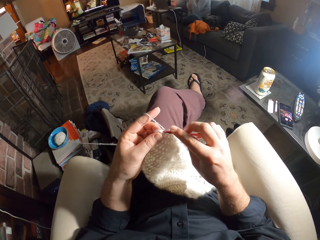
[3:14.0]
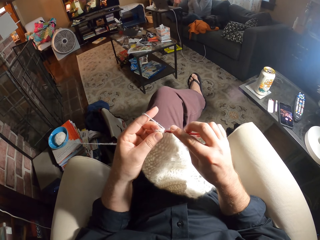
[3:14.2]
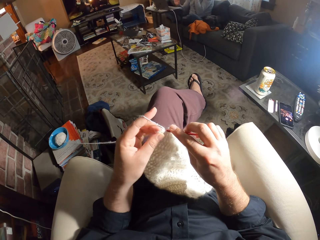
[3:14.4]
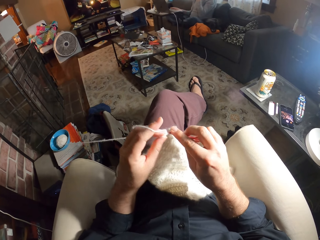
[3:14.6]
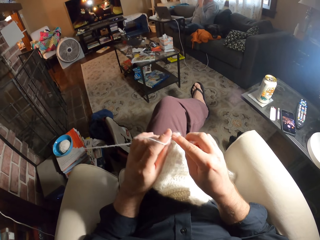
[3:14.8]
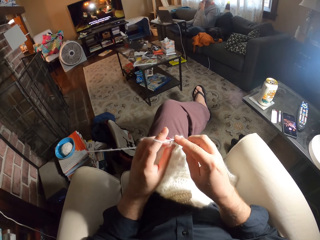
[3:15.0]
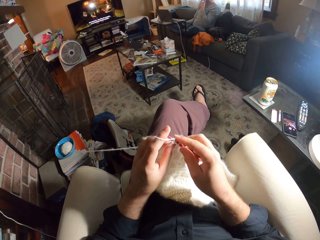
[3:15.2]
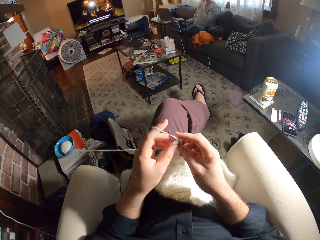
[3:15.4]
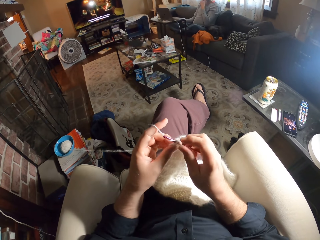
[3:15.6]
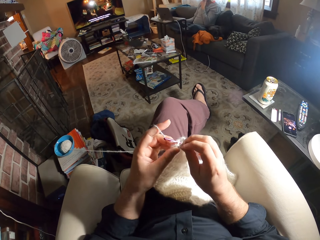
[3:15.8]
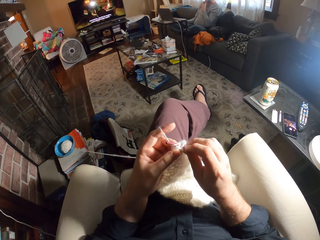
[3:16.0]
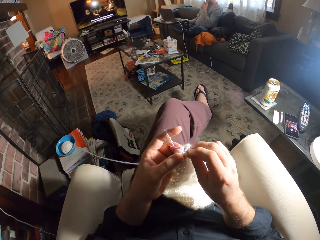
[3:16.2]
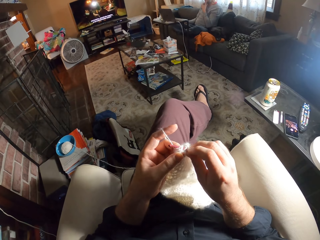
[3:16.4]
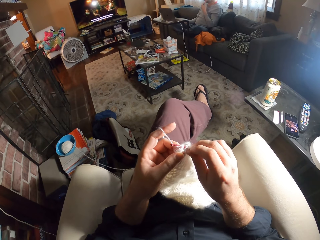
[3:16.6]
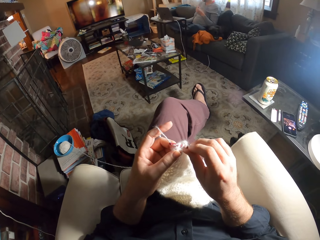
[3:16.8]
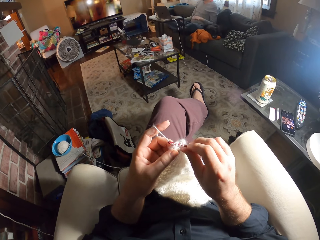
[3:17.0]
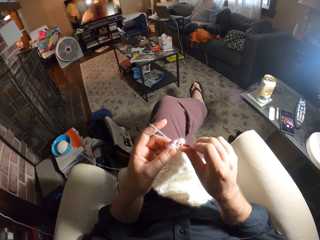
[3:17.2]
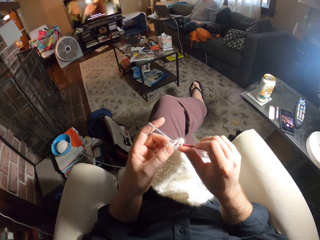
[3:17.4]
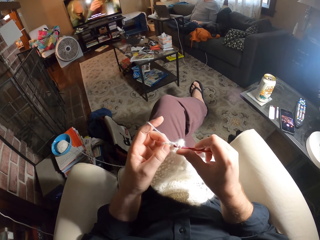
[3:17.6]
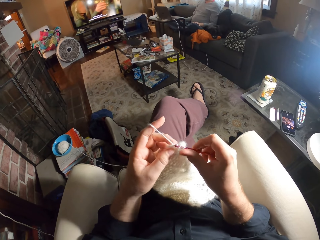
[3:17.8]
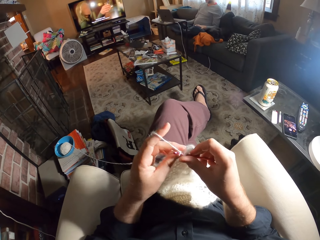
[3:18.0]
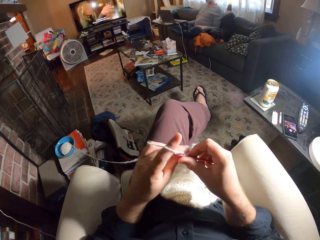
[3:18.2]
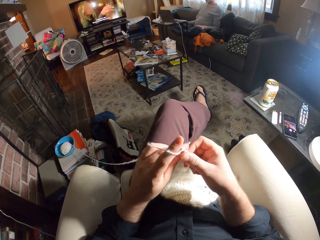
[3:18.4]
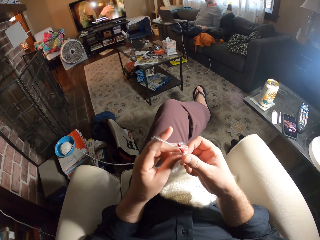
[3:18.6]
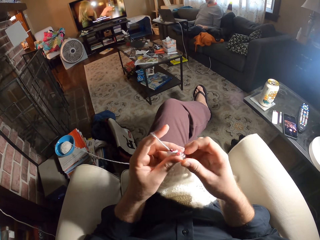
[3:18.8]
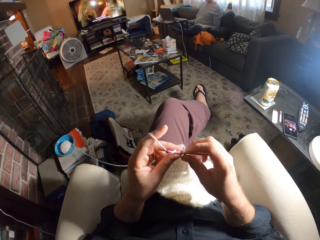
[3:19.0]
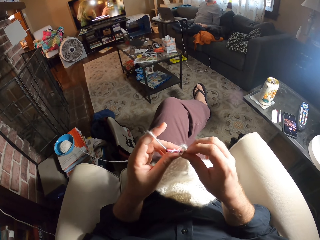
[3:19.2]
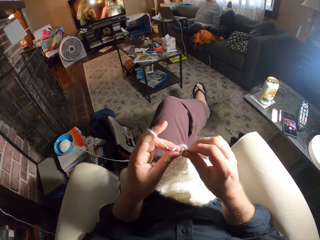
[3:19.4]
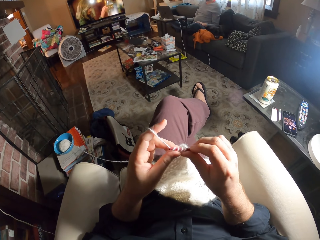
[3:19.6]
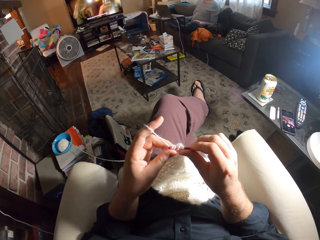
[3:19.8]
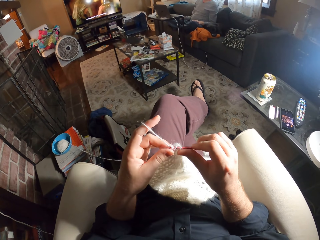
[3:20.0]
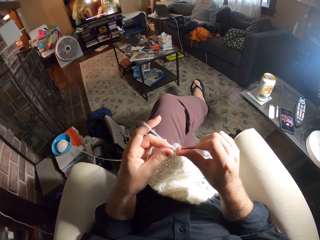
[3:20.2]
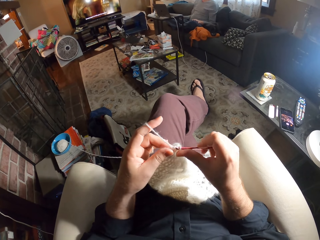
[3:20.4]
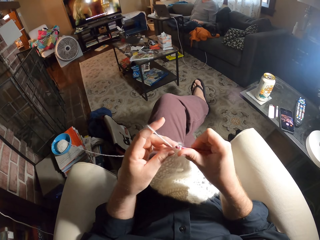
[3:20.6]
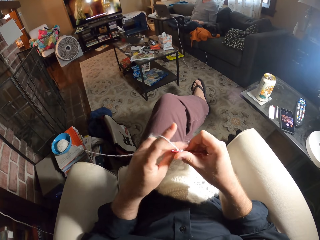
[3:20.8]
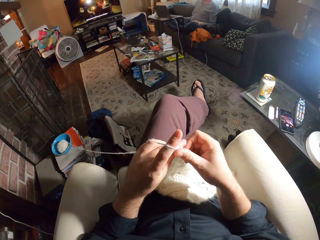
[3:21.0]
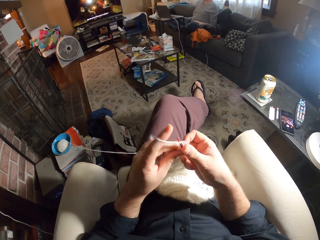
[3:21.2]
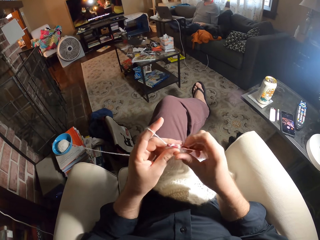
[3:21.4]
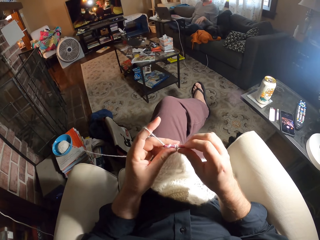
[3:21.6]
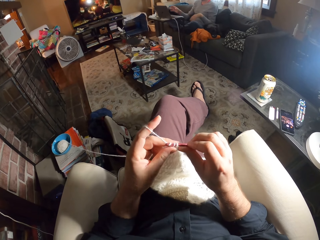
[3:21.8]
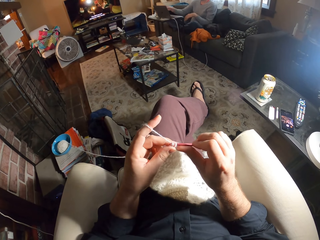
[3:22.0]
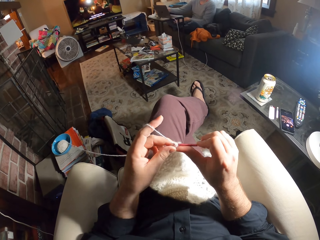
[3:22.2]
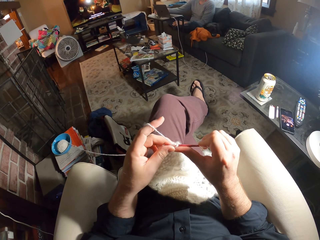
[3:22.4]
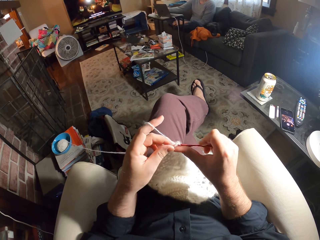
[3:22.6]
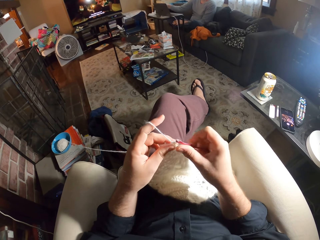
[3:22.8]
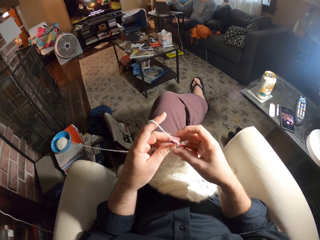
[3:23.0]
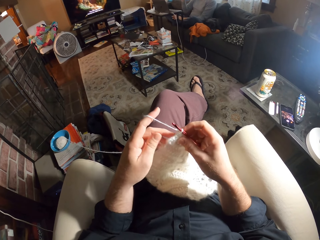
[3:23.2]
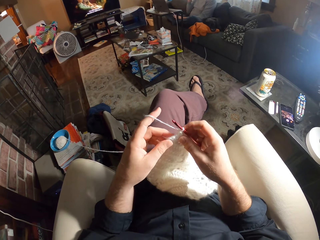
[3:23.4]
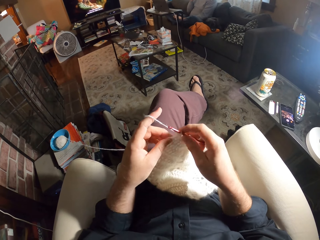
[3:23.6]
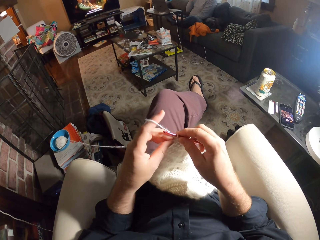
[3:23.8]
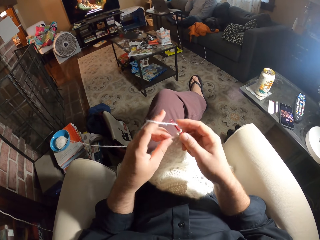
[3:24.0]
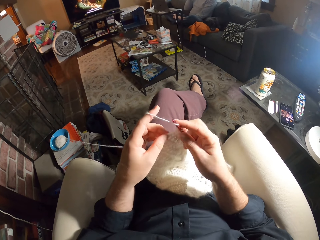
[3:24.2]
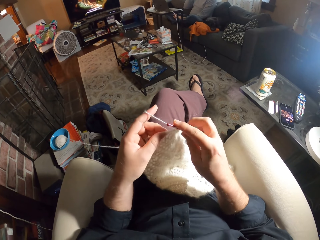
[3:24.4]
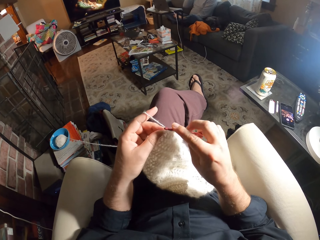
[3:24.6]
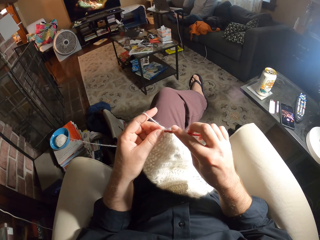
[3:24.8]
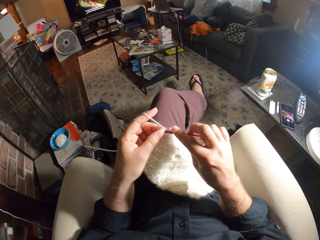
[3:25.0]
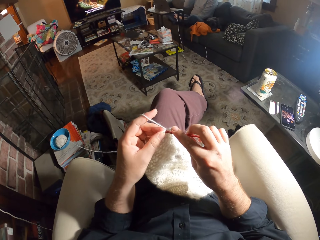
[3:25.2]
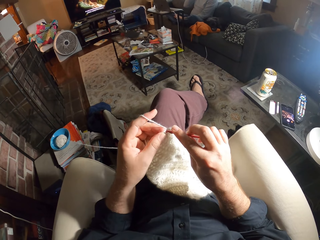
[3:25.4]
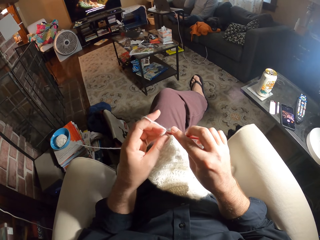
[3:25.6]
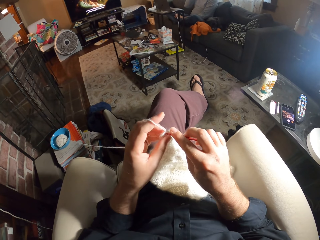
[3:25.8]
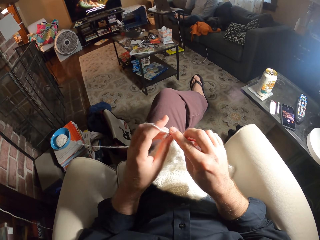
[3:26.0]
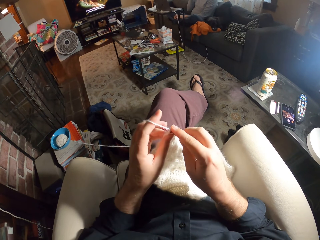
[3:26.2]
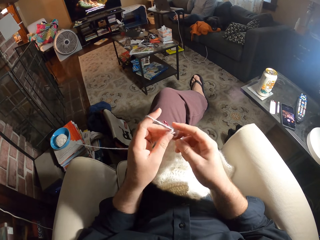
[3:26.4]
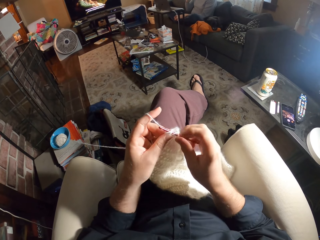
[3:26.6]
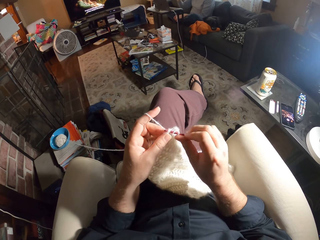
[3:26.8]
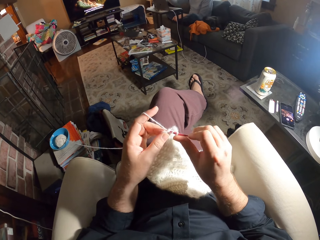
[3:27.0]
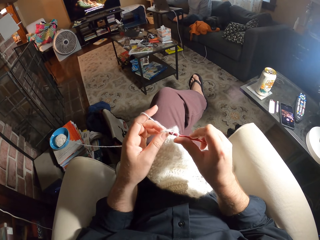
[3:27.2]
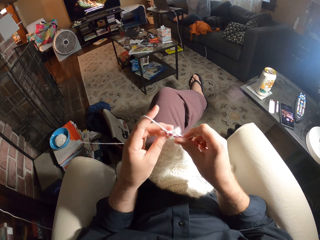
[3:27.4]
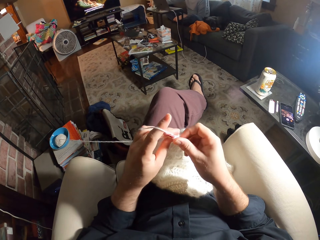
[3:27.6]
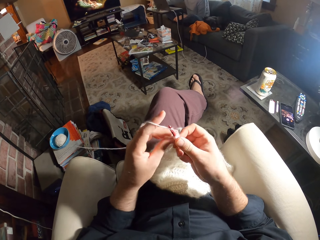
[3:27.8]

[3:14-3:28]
A man leans on the seat. The camera wearer knits the fabric. The man touches the laptop. The camera wearer knits the fabric.

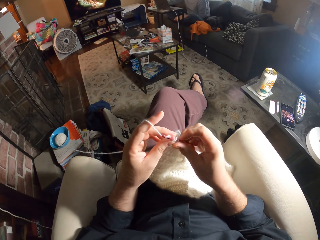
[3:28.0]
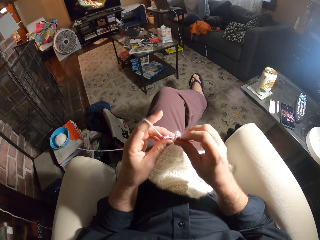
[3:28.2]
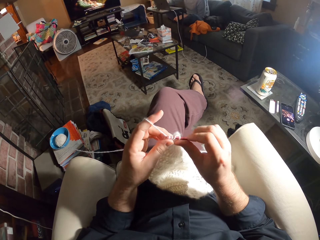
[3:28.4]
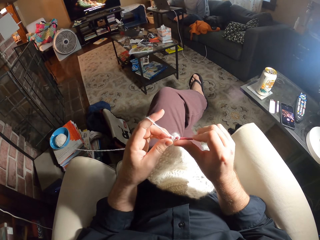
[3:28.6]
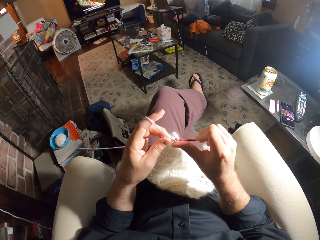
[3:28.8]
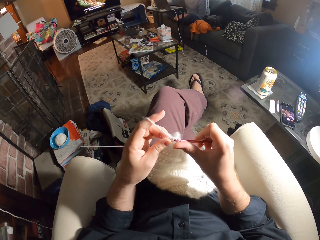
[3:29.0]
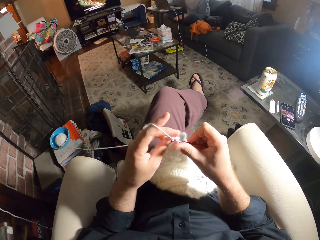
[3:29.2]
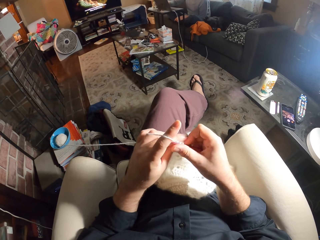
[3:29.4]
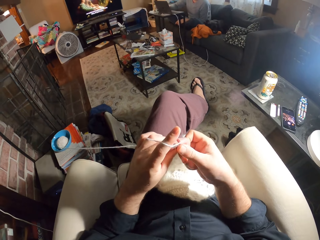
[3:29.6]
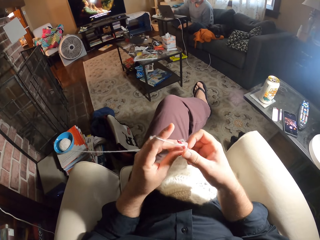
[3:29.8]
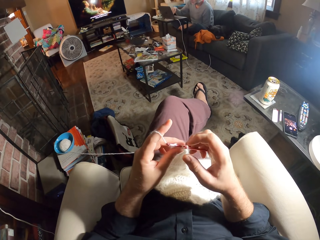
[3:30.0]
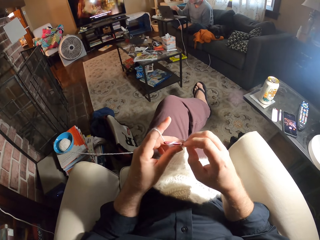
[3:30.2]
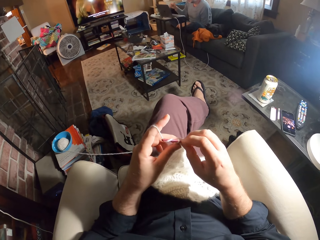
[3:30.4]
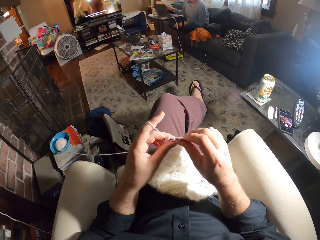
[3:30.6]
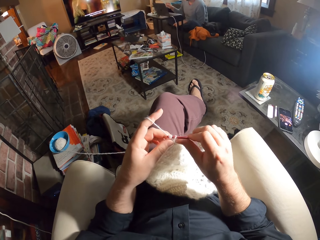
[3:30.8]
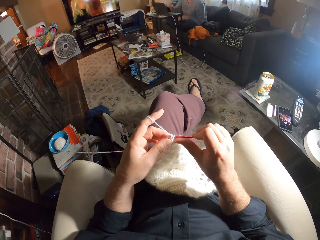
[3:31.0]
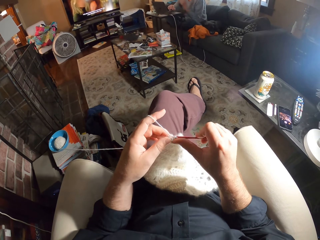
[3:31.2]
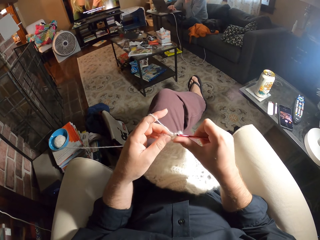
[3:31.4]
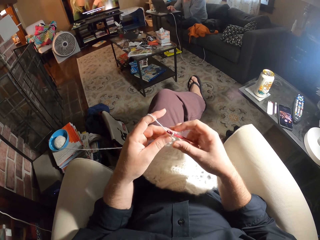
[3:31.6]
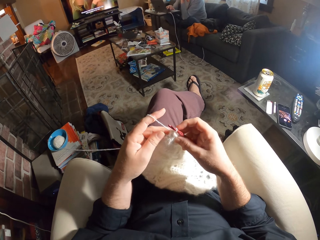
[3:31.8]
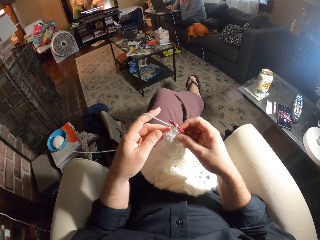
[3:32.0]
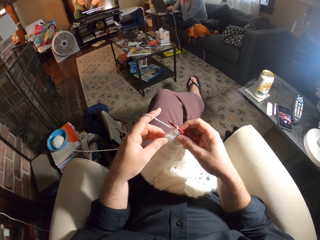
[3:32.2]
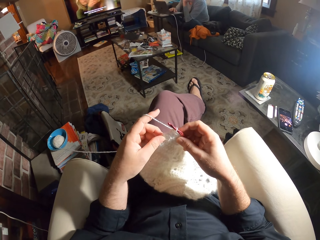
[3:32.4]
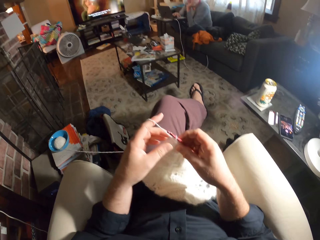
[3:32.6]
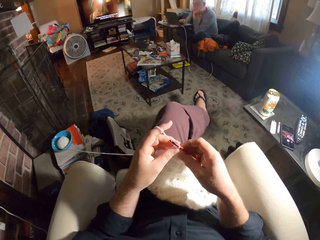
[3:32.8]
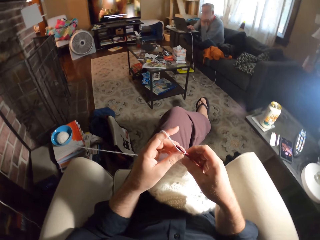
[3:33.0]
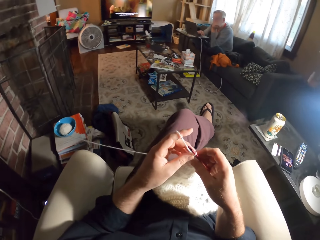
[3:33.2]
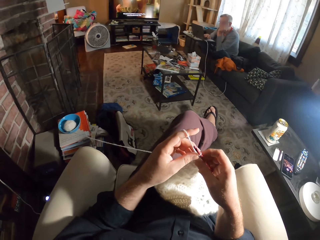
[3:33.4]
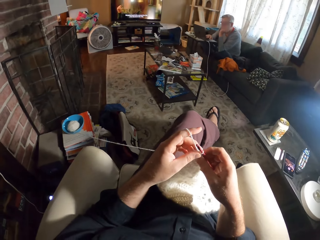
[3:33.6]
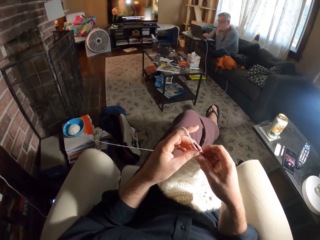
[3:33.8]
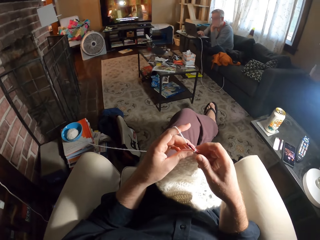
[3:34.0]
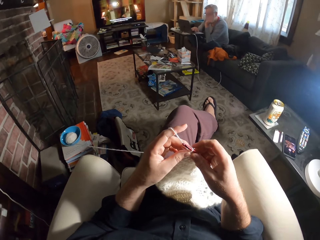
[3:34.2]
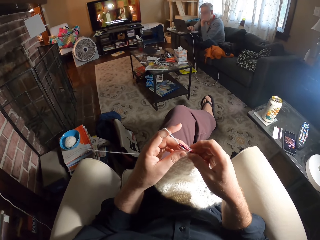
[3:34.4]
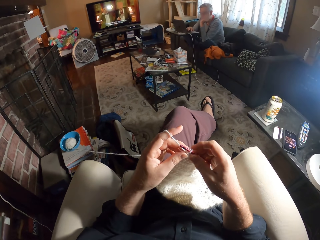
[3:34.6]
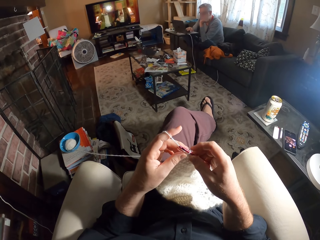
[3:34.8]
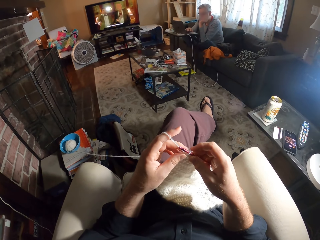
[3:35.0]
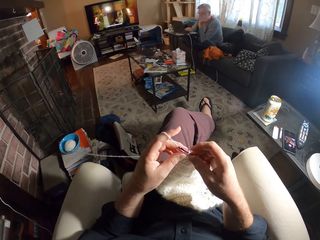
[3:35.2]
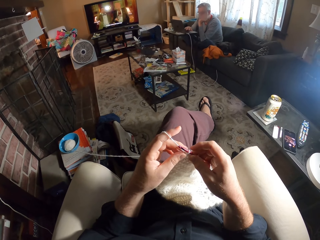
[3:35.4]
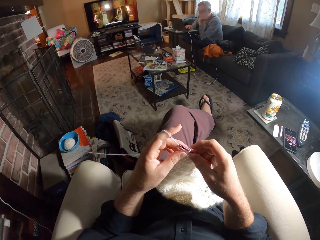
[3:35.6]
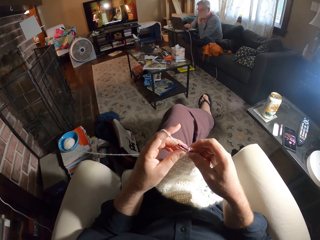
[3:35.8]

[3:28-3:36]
A man uses the laptop. The camera wearer knits the fabric. They stare at something.
